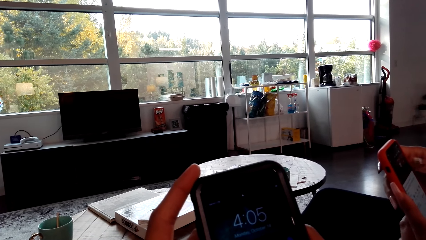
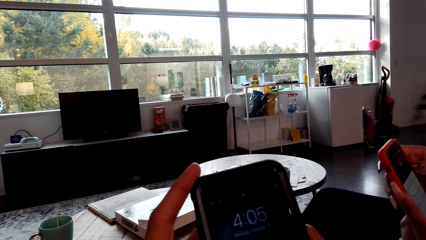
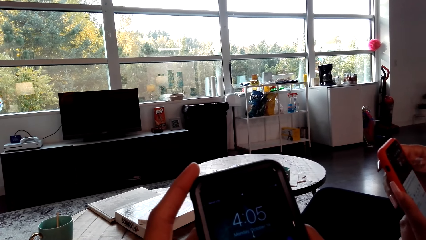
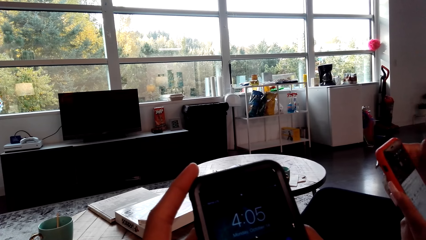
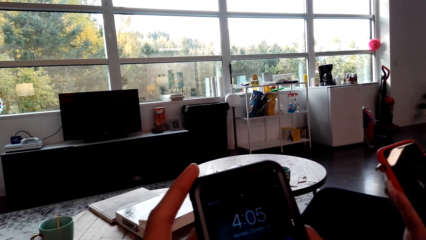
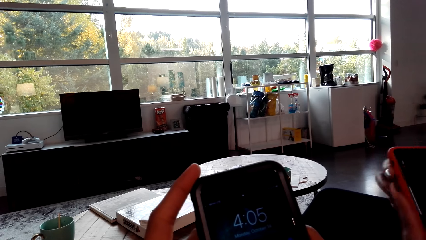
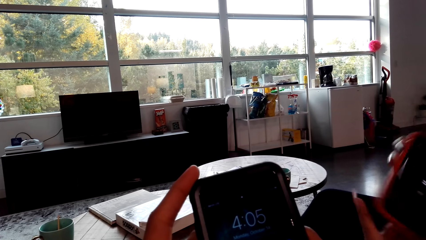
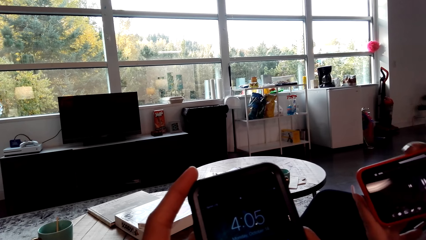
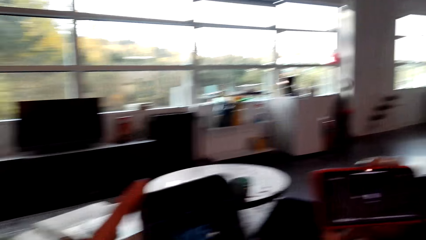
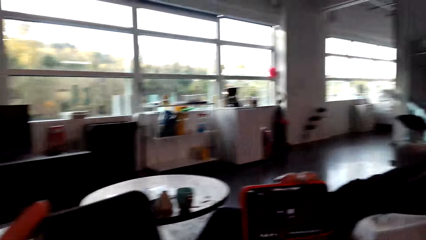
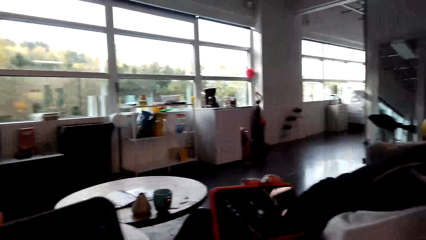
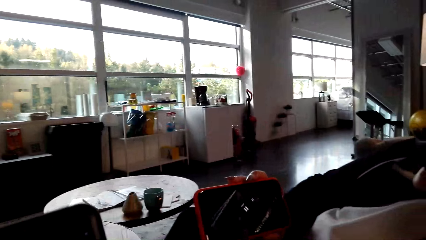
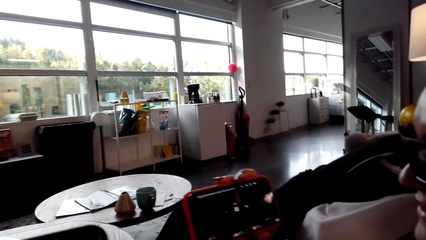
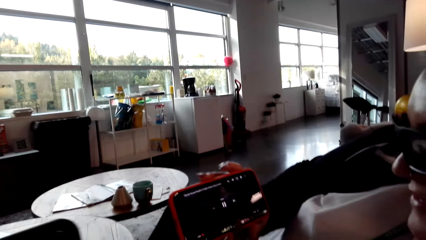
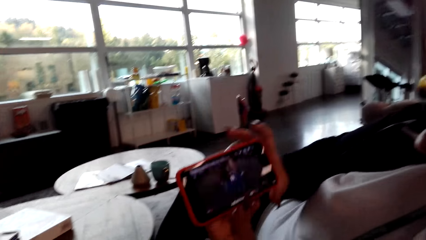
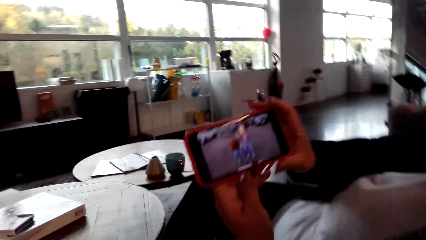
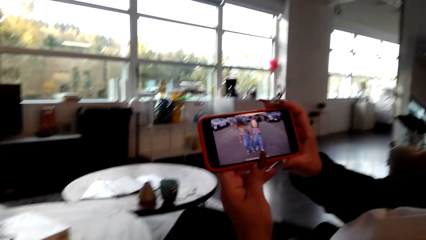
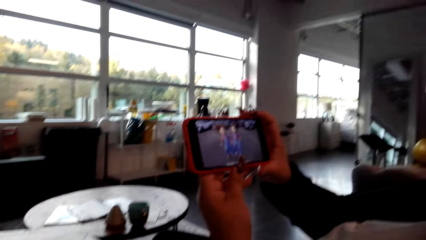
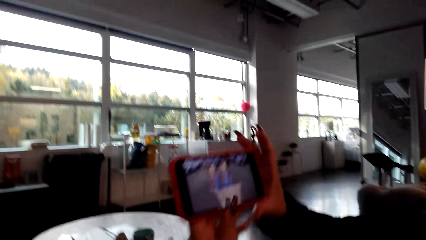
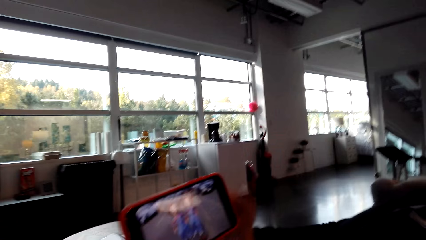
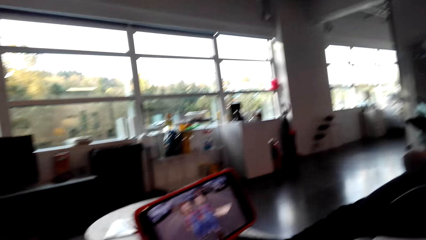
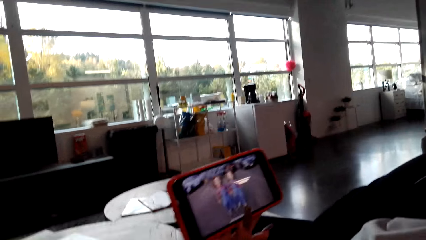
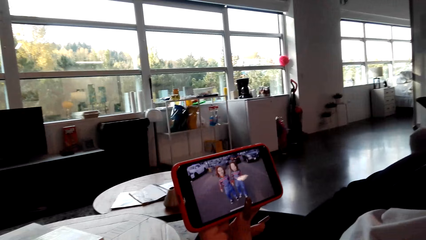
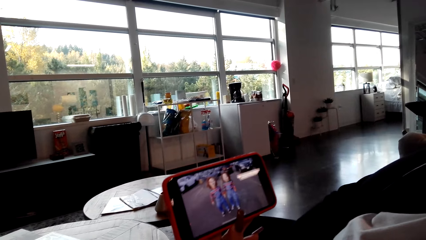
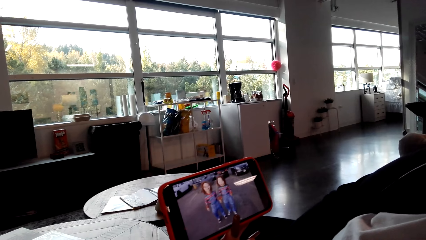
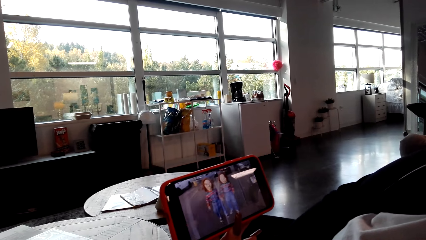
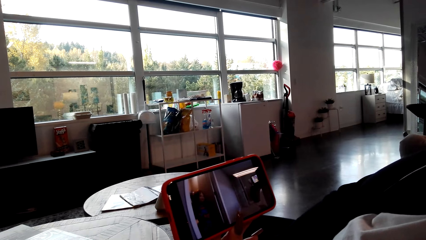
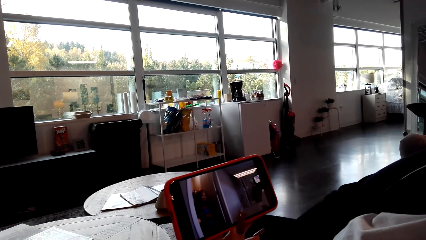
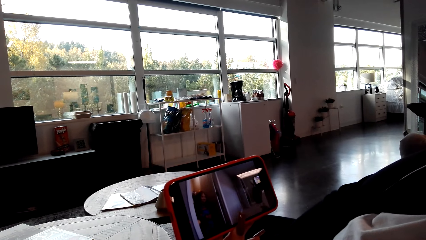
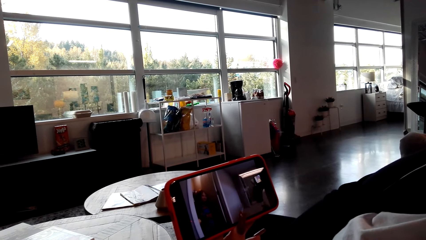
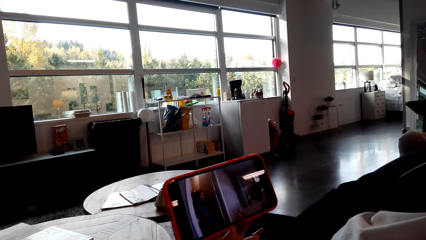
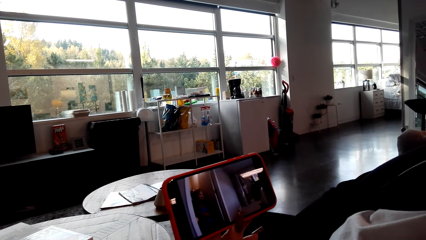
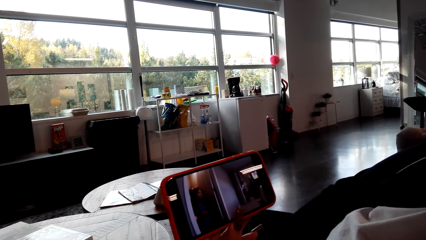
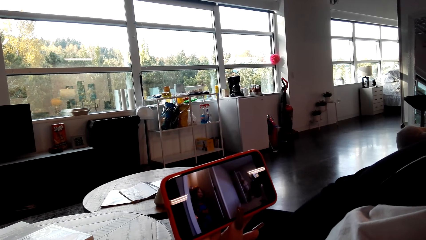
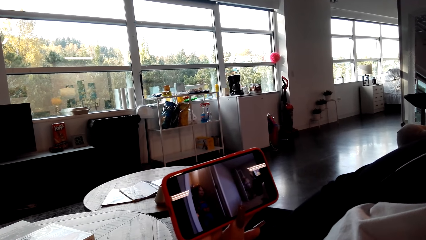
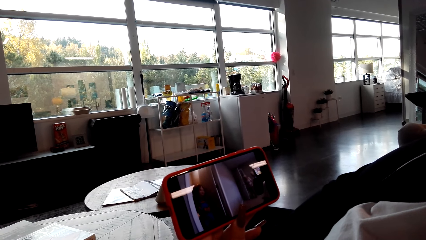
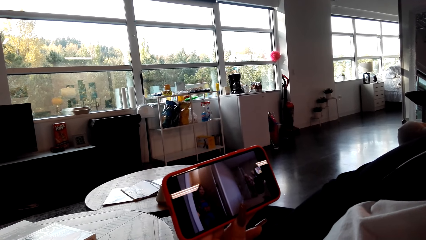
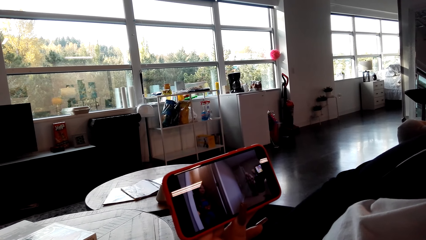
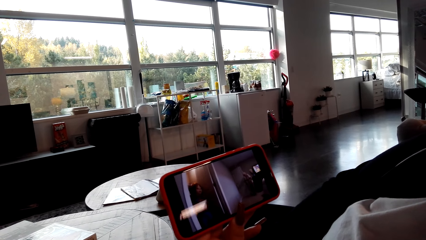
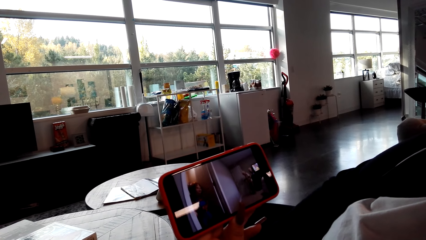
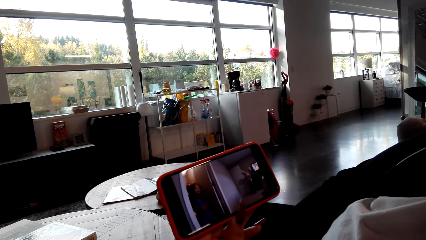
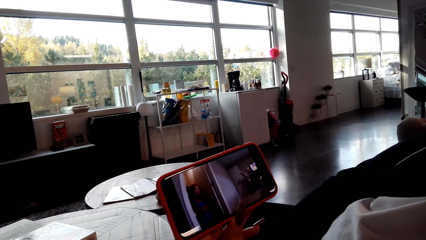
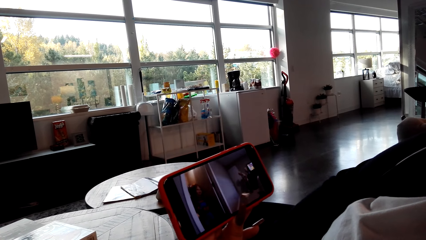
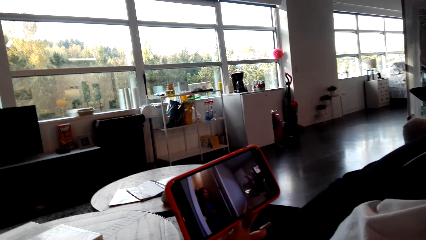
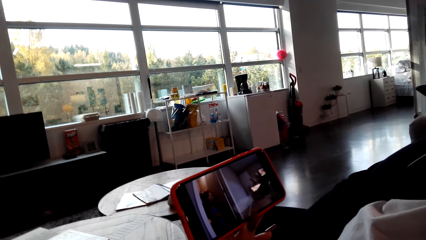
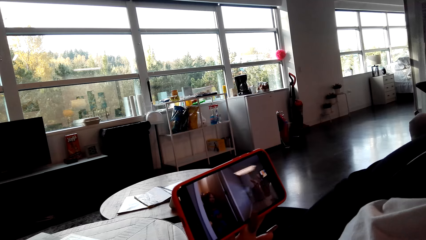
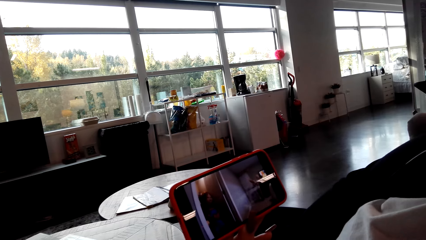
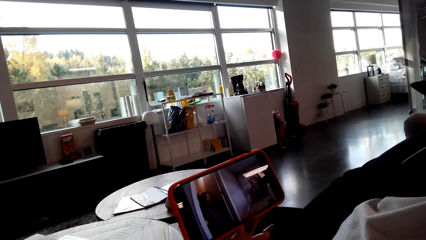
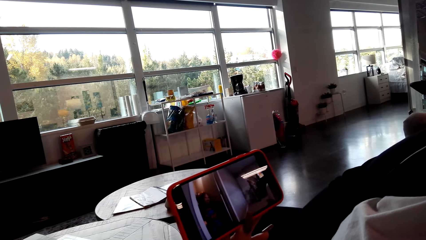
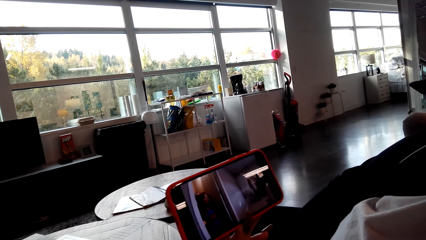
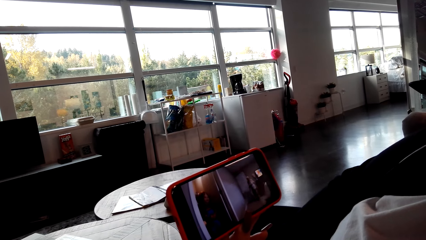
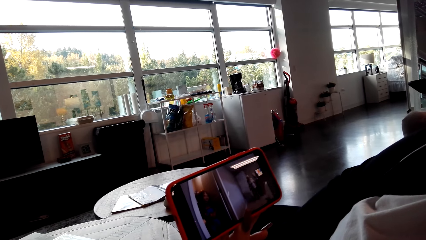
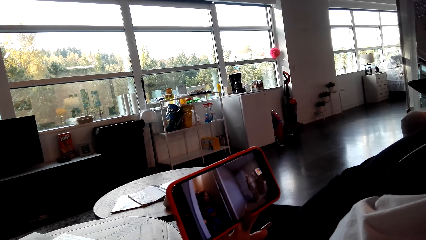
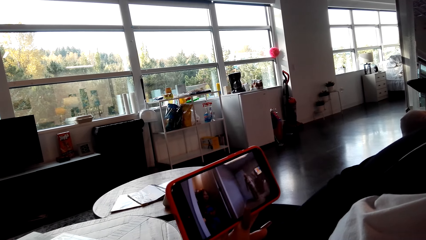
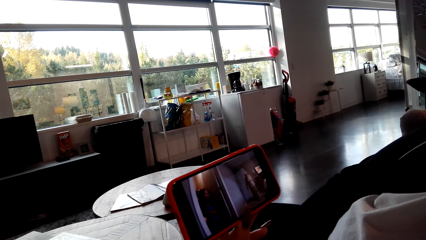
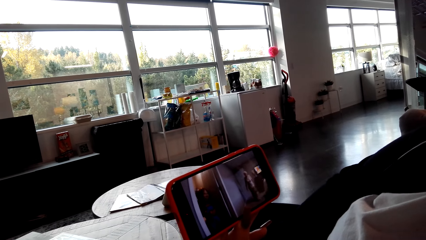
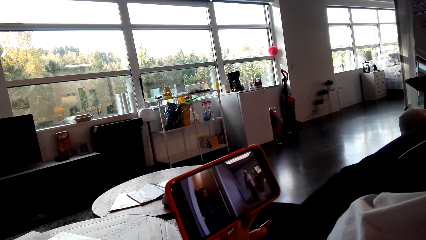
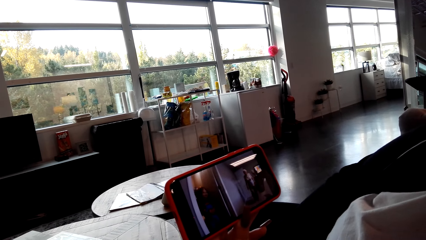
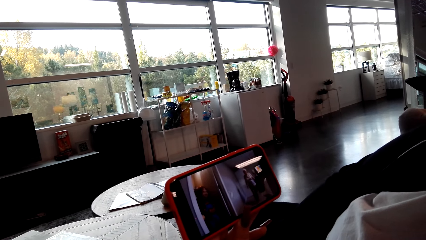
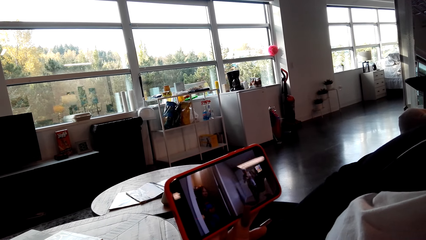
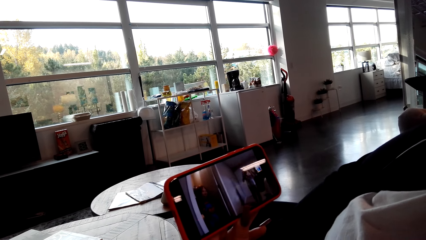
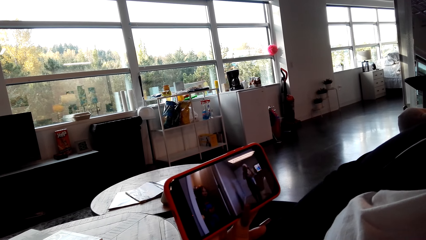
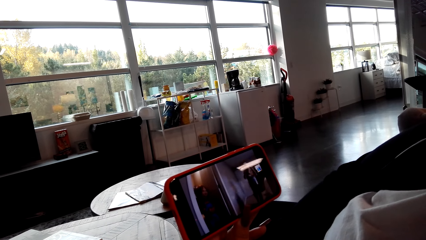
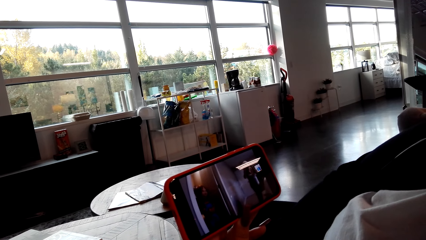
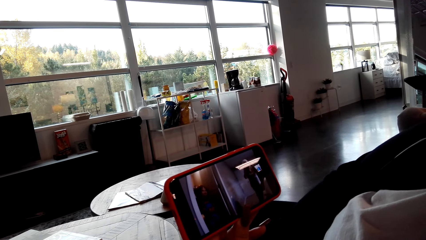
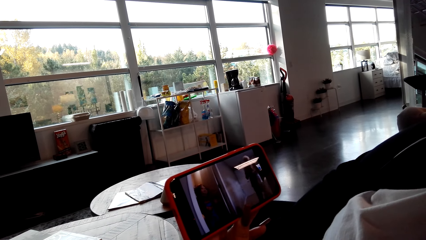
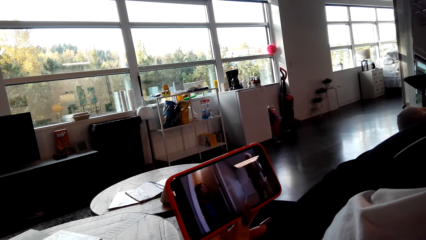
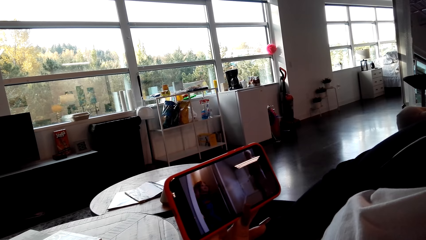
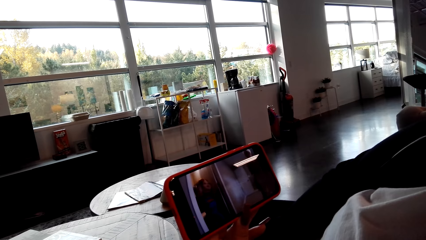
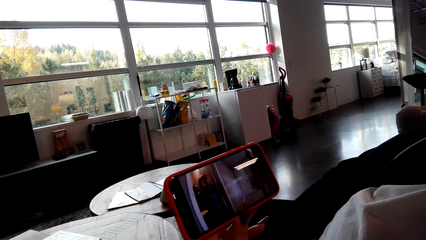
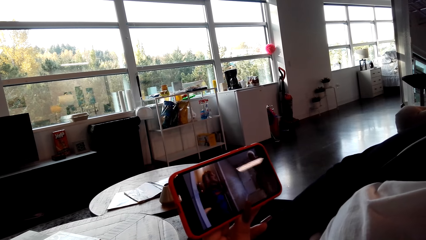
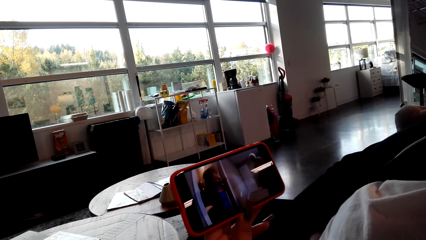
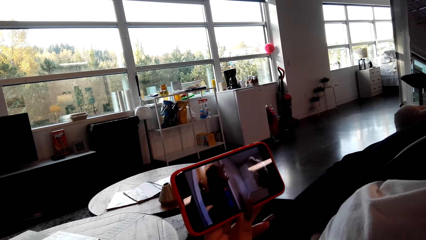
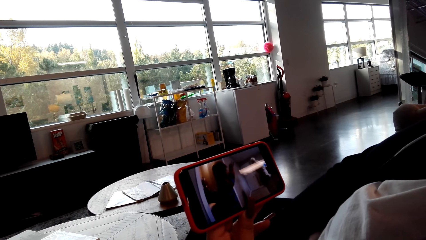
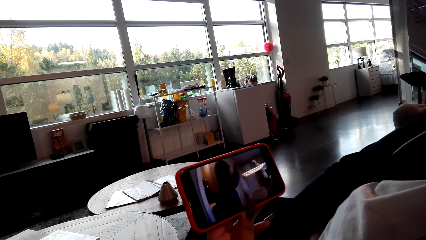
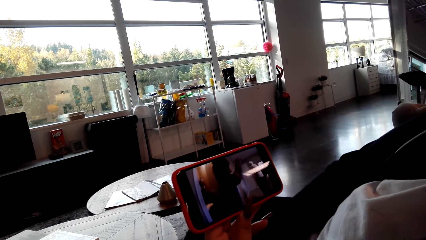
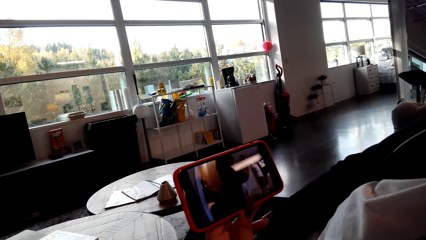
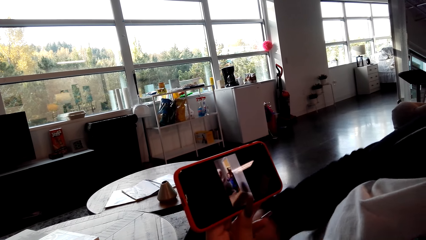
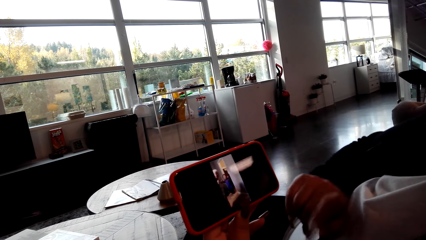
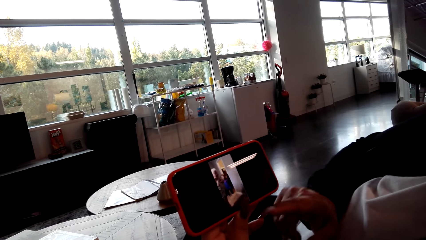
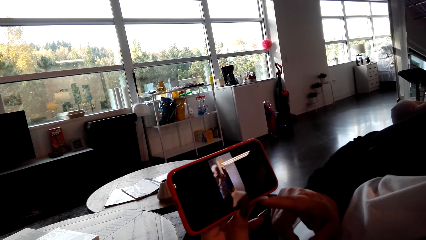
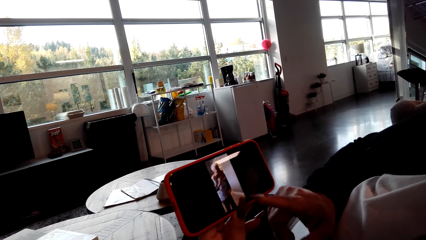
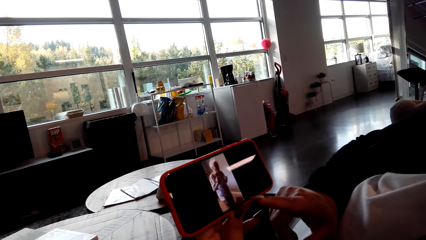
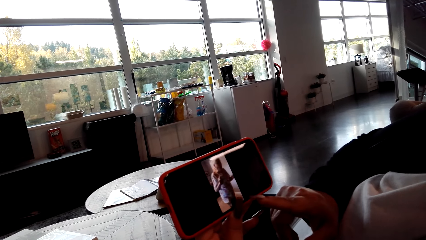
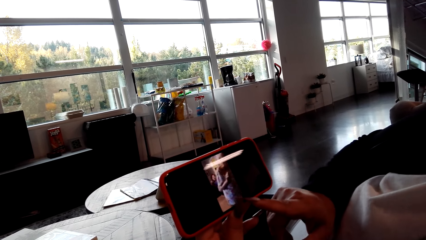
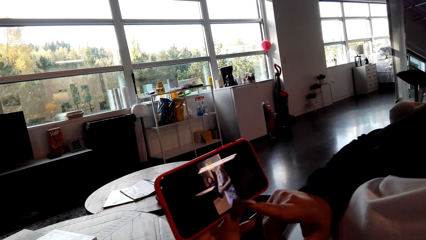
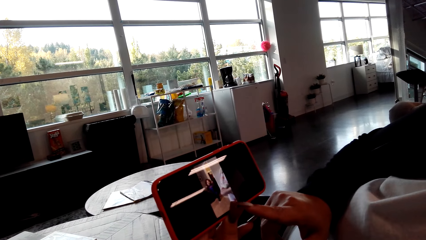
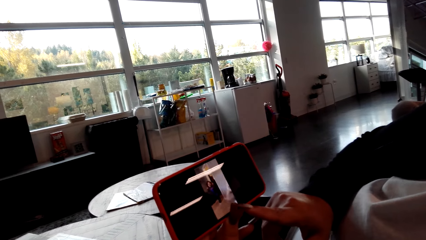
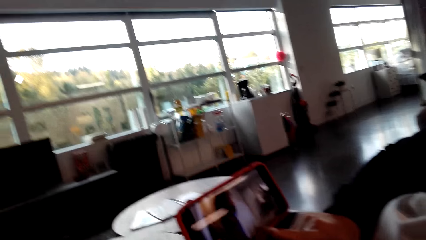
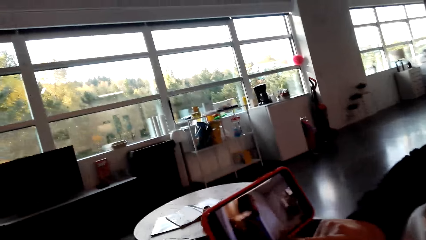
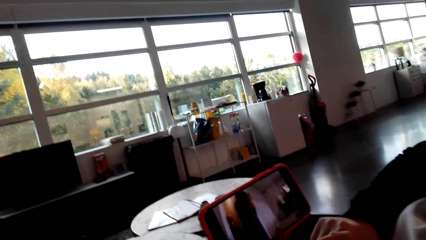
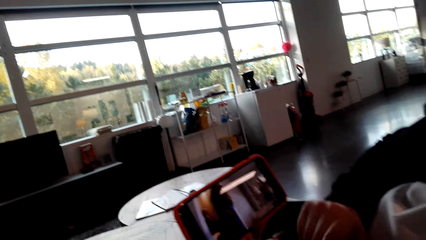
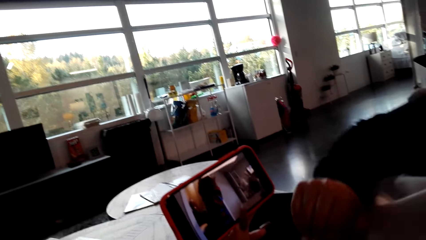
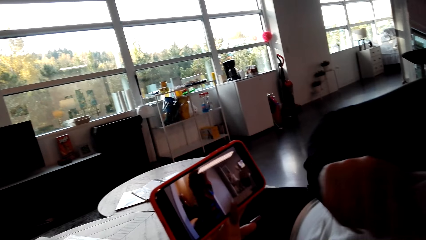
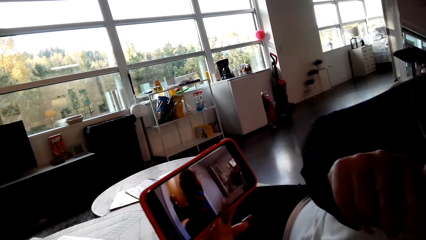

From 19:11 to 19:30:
The camera wearer looks at his phone. The lady scrolls her phone and turns the phone. The camera wearer rotates the phone. He puts away his phone. He looks at the phone. He watches a movie on the phone with the lady. The lady lifts the phone. The camera wearer looks at the phone. The lady talks to the camera wearer. The camera wearer looks at the phone. The lady moves her hand and points at the phone.
